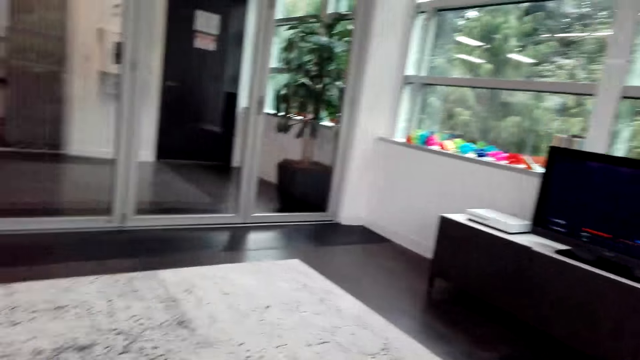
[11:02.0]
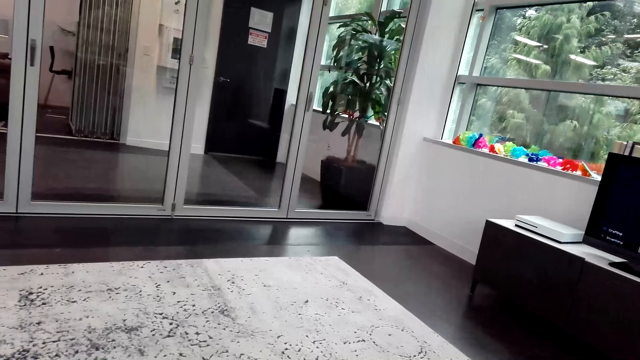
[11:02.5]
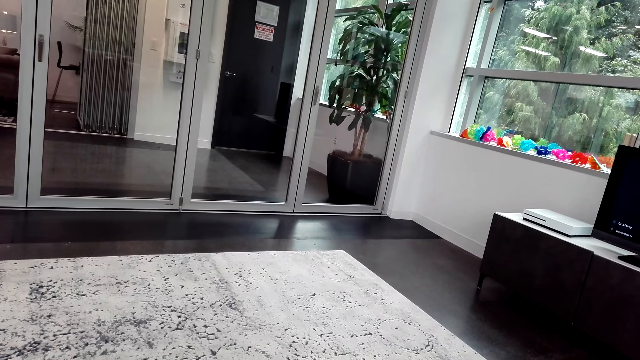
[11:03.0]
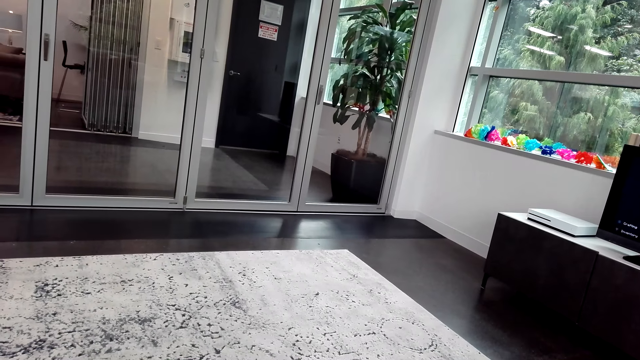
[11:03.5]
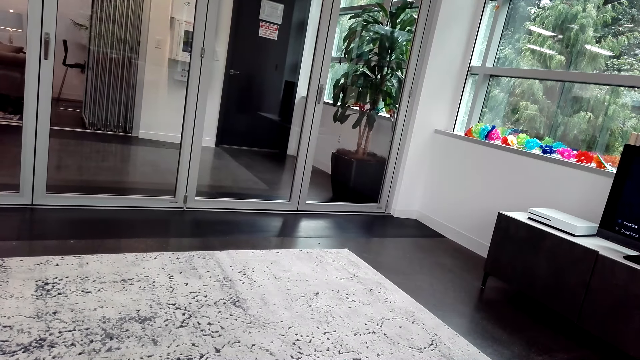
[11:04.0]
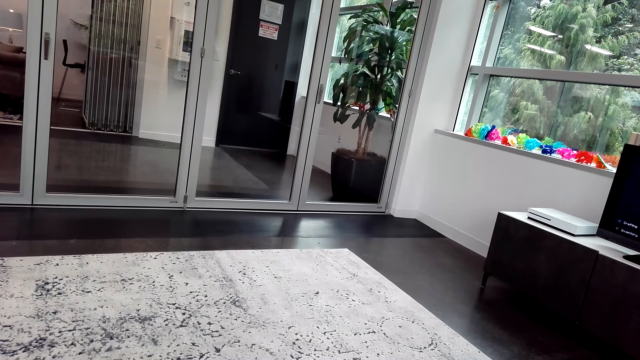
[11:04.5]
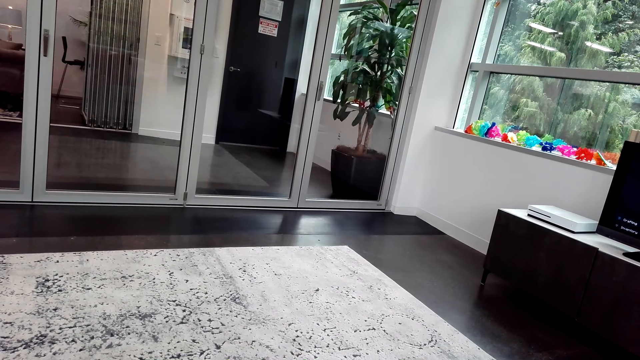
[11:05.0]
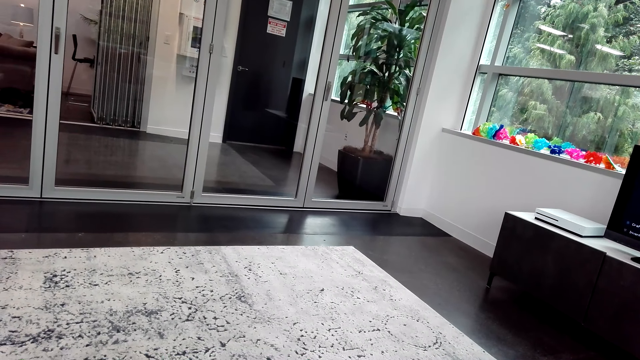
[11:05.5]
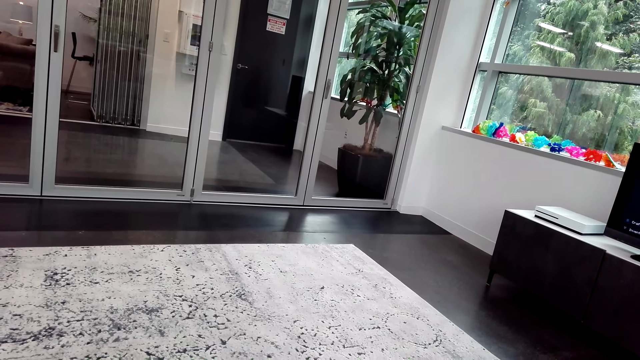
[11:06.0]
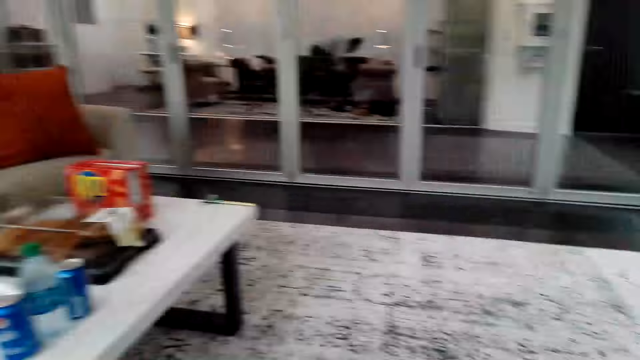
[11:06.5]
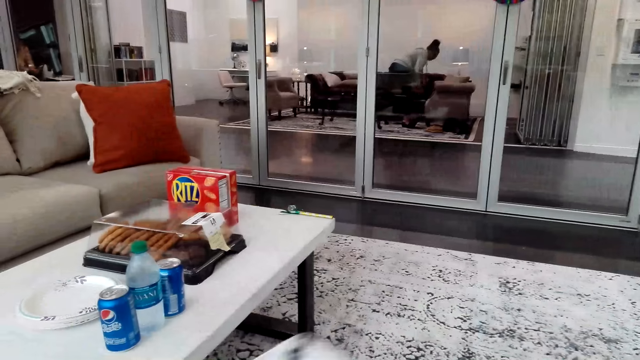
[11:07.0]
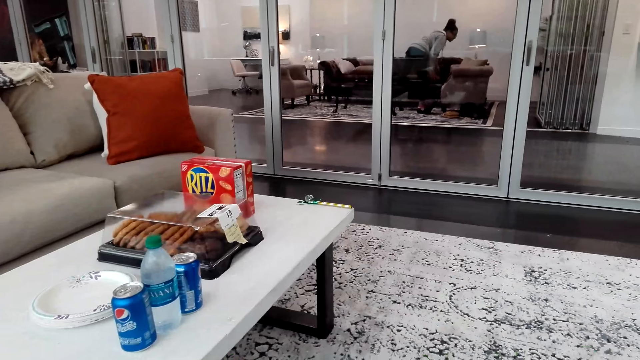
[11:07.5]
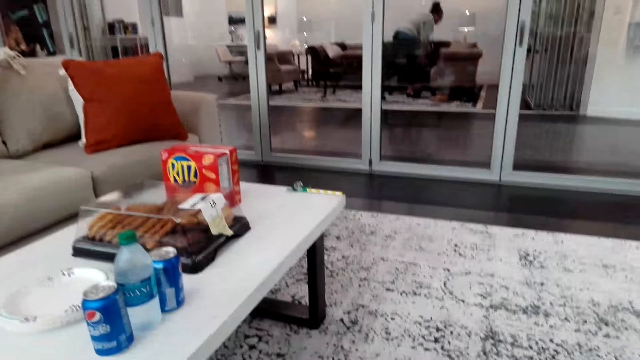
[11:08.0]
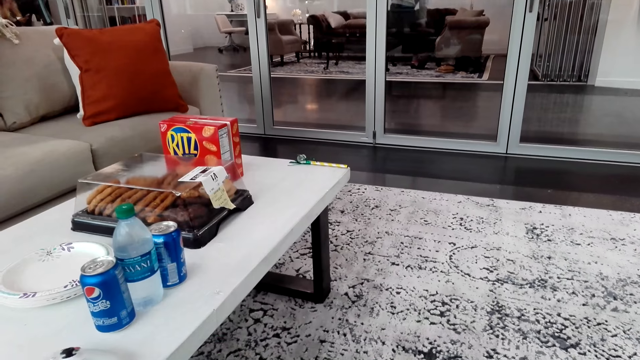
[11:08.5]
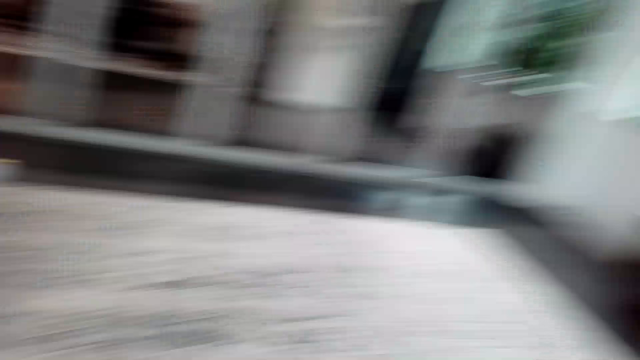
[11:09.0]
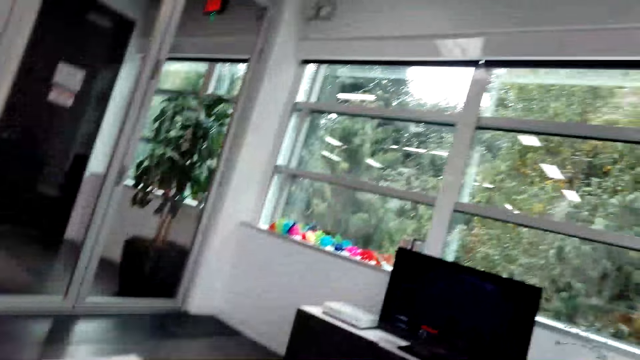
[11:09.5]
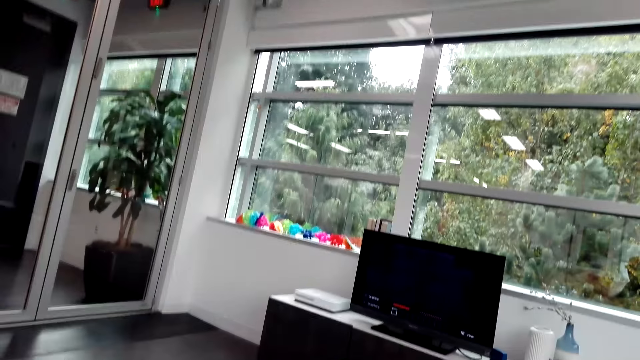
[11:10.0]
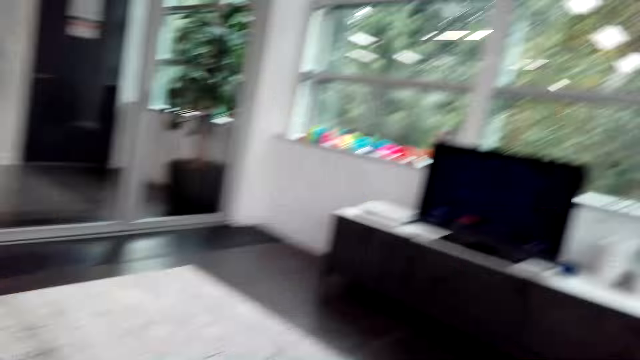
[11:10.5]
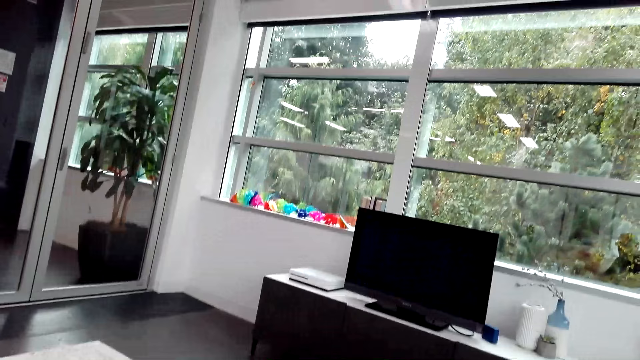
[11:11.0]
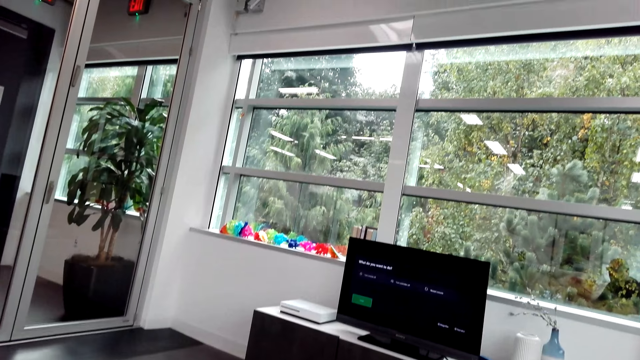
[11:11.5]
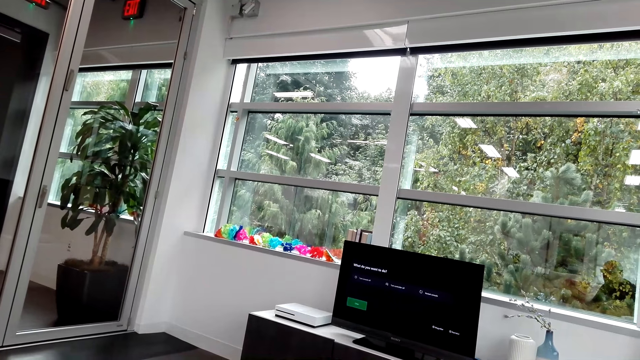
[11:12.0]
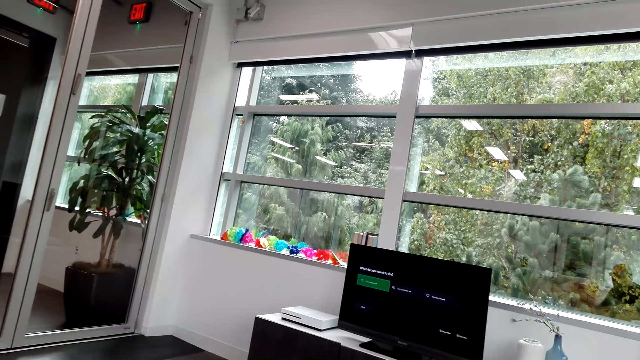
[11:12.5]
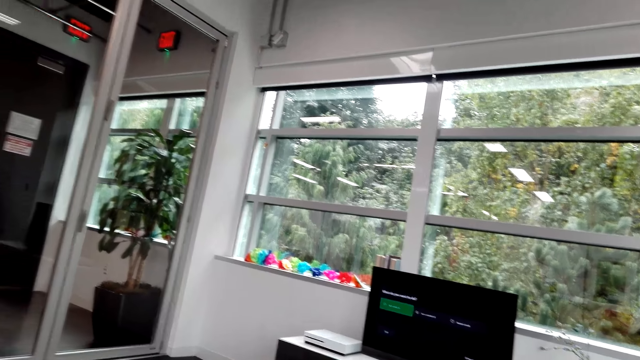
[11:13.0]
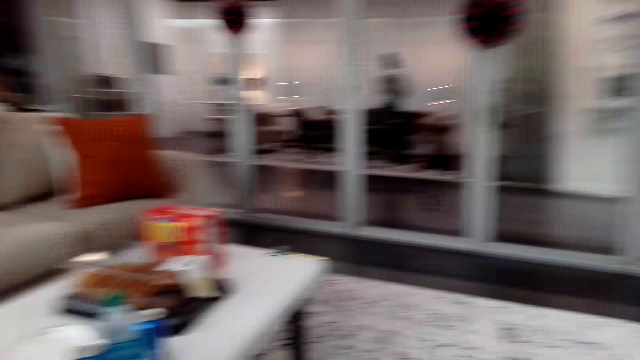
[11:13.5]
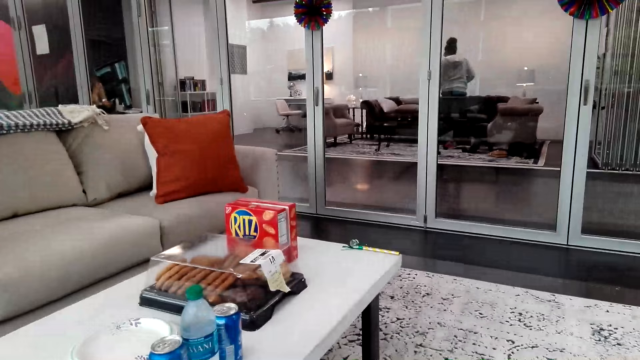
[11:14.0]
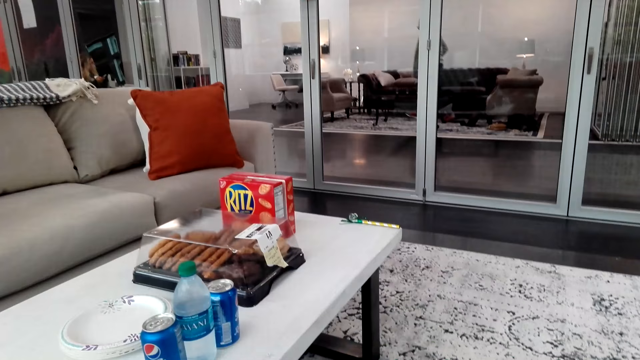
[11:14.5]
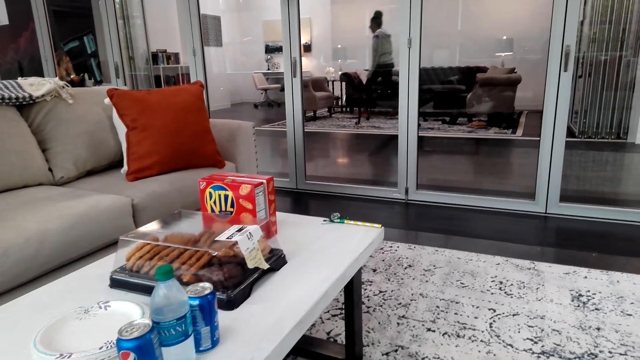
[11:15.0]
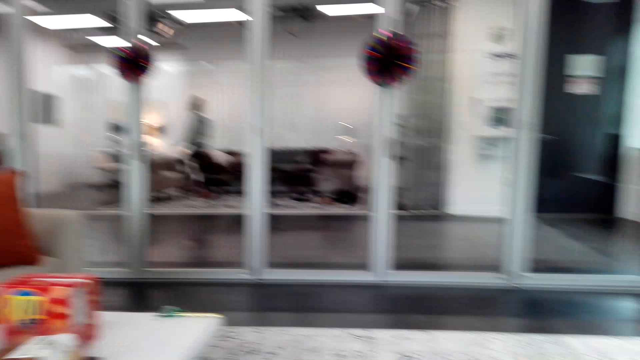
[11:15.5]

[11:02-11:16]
The camera wearer looks around. They look at the door. They lift the game controller pad. They turn to the table. They turn to the television. They operate the television with the game controller pad. They turn to the table. They walk around.

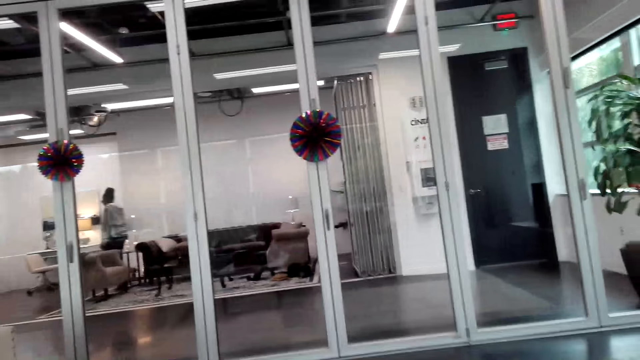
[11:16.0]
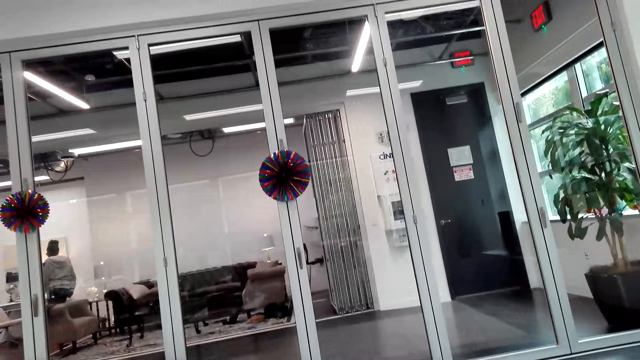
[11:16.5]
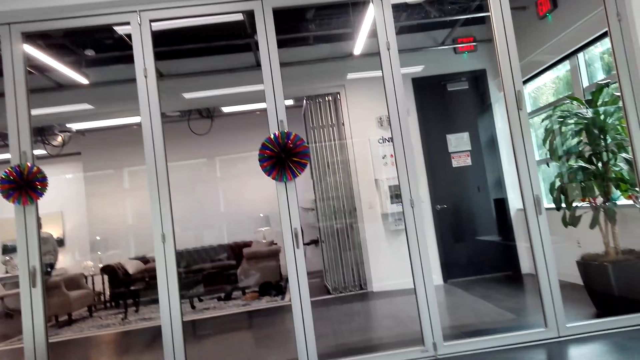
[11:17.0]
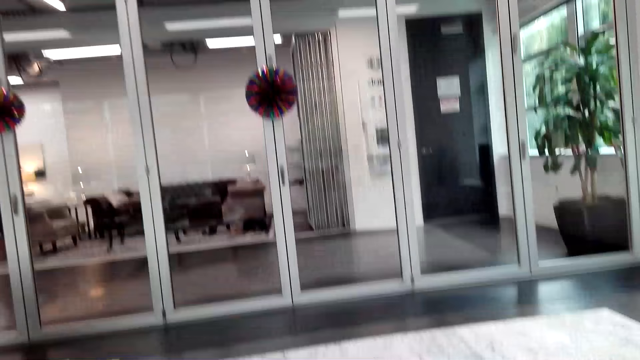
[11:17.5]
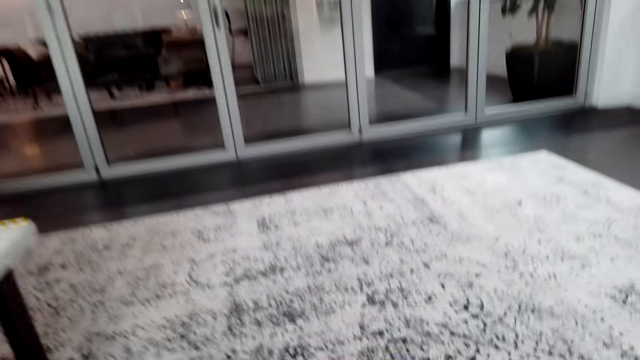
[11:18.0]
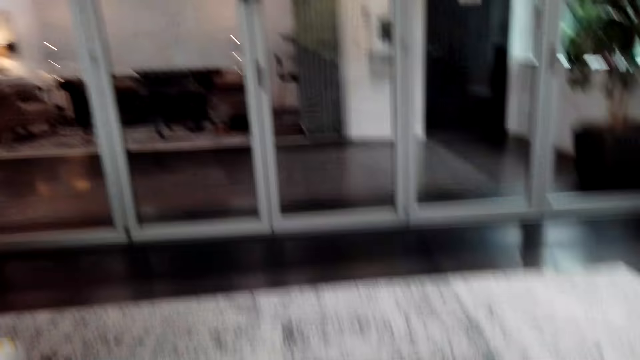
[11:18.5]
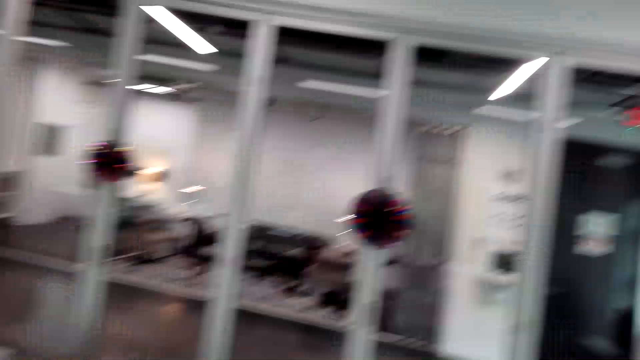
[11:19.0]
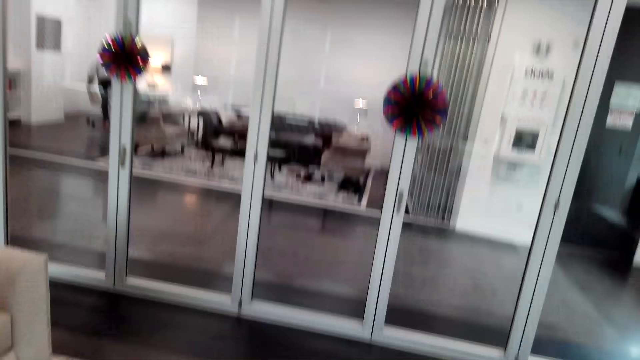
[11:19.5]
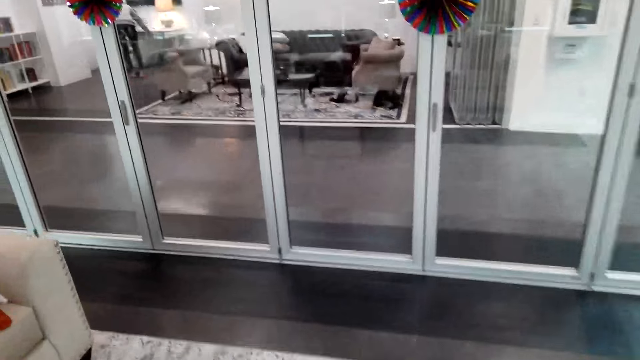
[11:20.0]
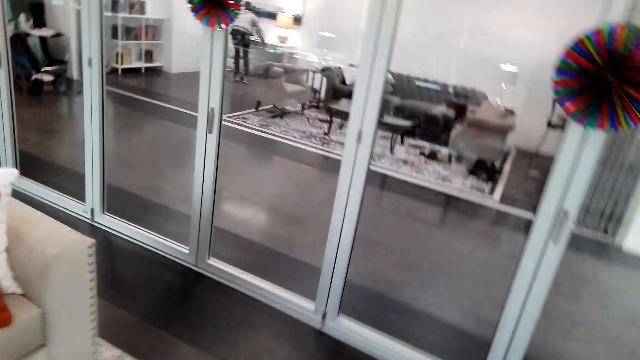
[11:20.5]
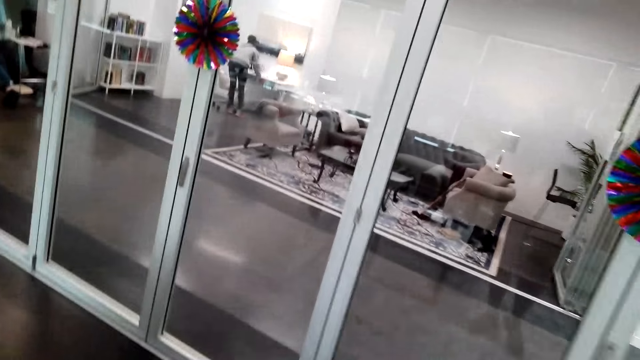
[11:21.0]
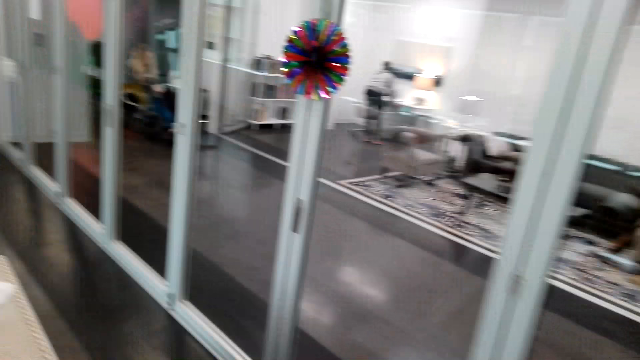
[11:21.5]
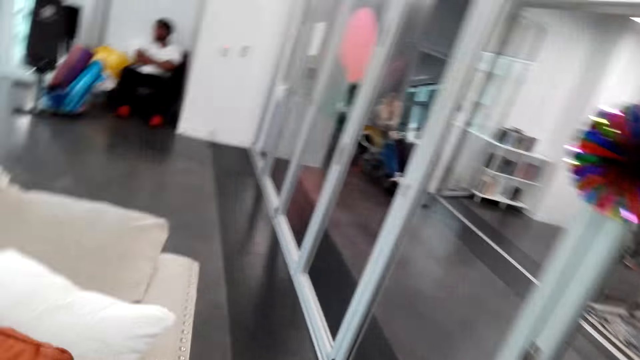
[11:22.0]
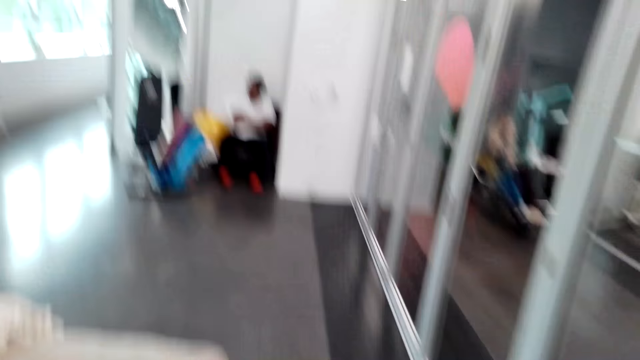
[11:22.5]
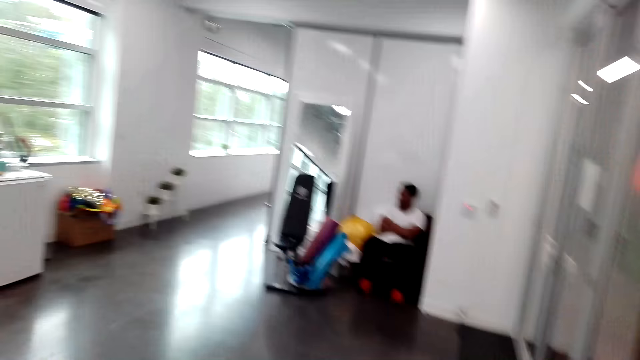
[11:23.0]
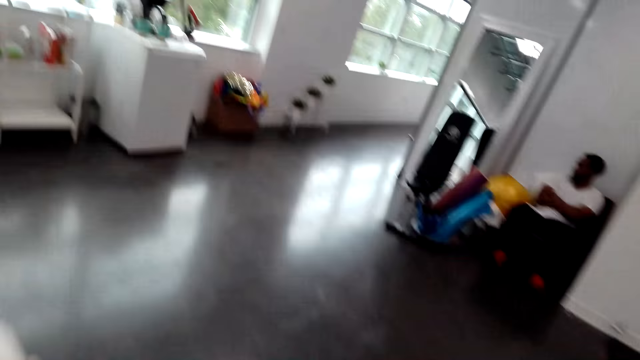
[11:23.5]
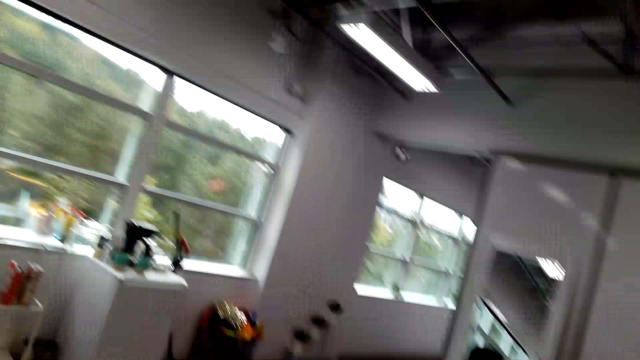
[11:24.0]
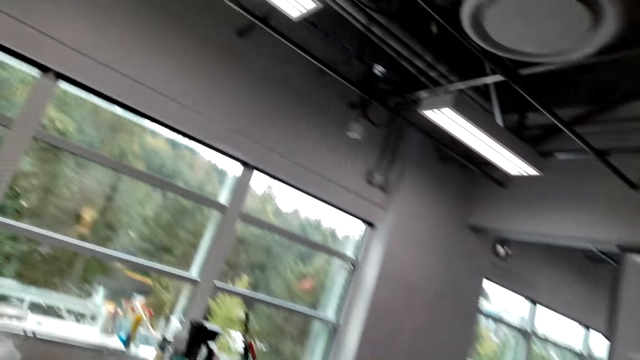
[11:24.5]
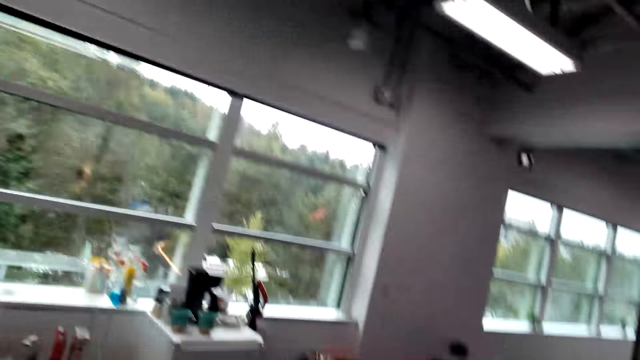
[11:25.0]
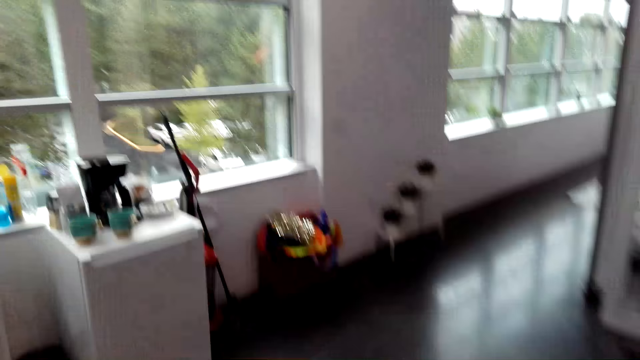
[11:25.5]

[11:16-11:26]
The camera wearer looks around the door. They walk forward.
